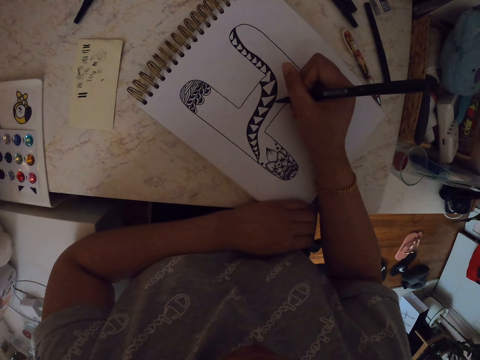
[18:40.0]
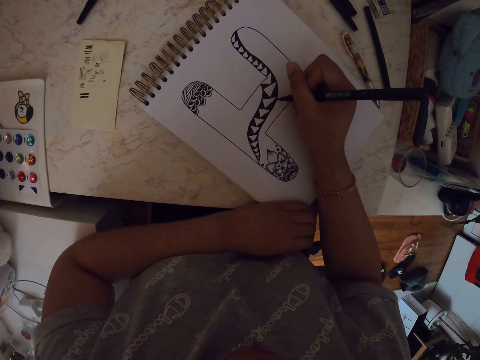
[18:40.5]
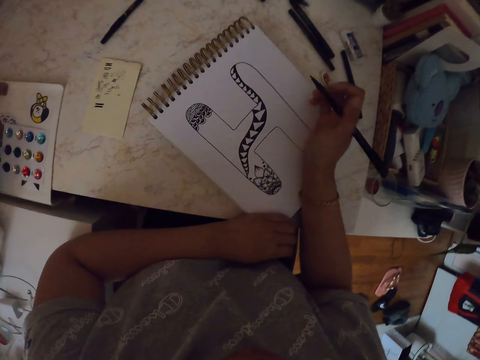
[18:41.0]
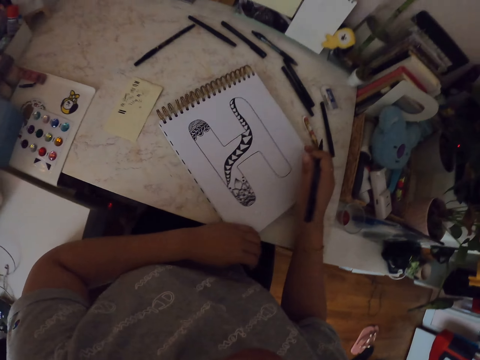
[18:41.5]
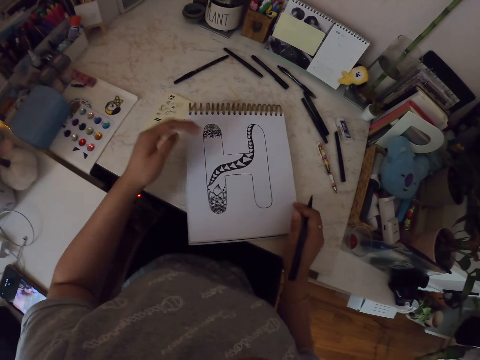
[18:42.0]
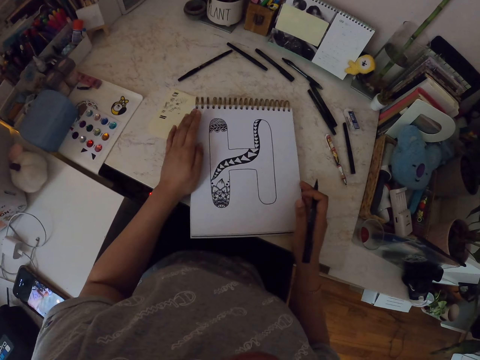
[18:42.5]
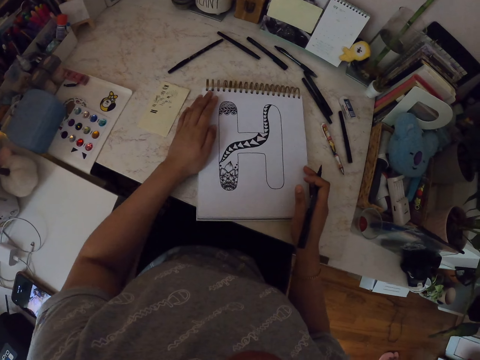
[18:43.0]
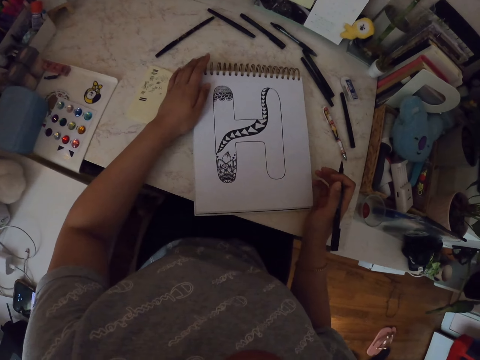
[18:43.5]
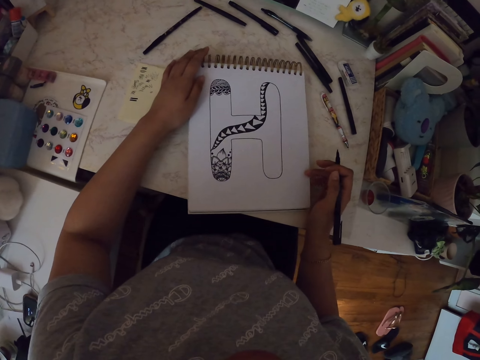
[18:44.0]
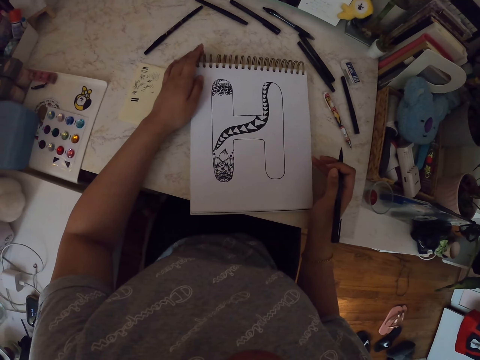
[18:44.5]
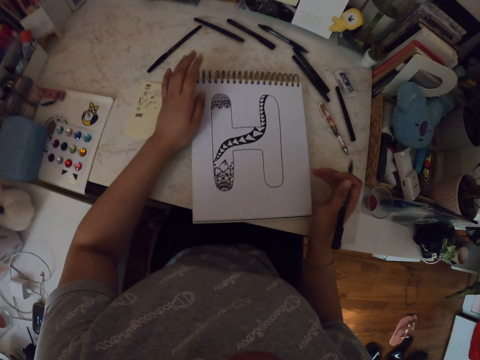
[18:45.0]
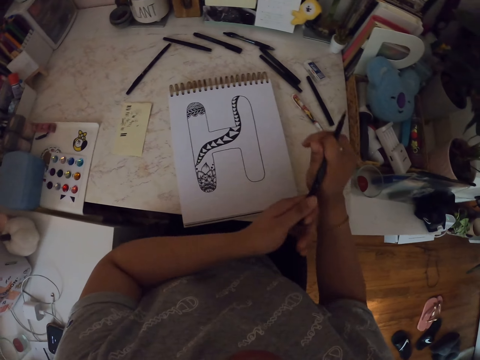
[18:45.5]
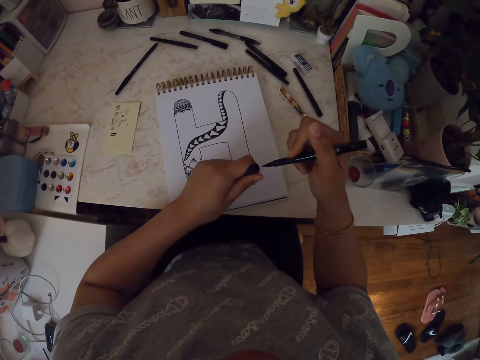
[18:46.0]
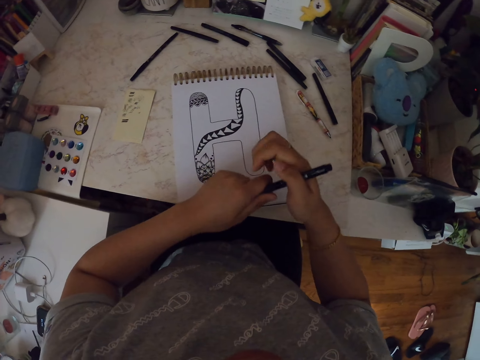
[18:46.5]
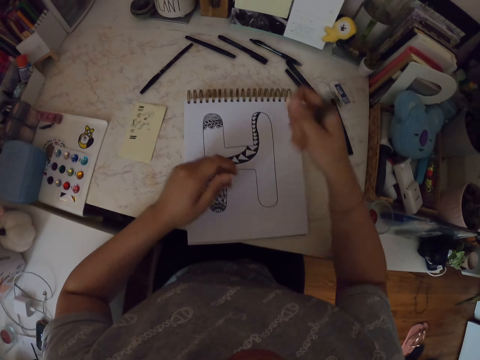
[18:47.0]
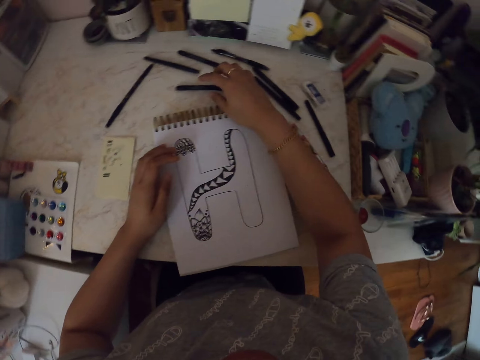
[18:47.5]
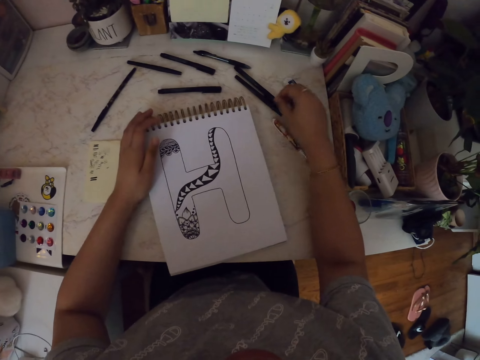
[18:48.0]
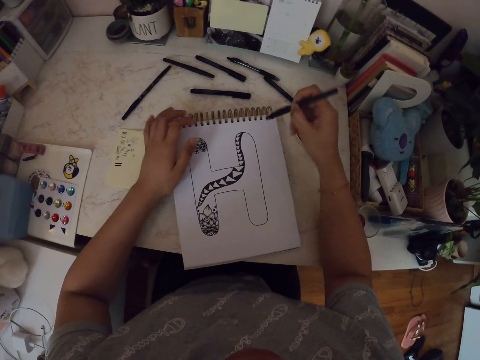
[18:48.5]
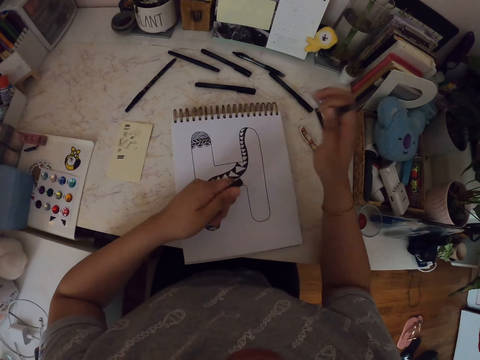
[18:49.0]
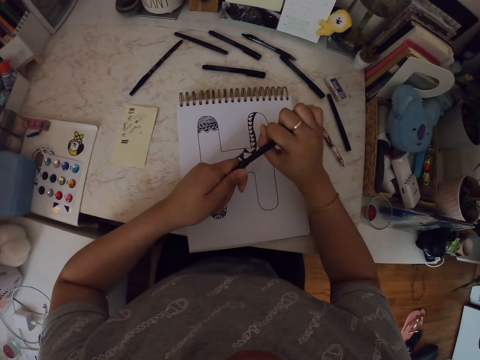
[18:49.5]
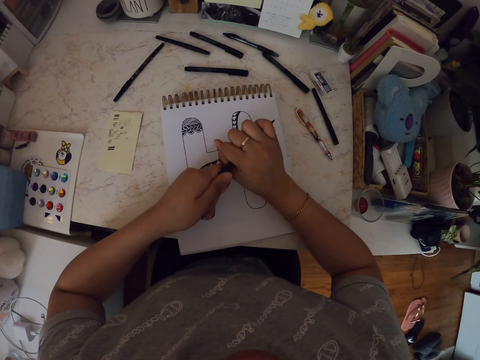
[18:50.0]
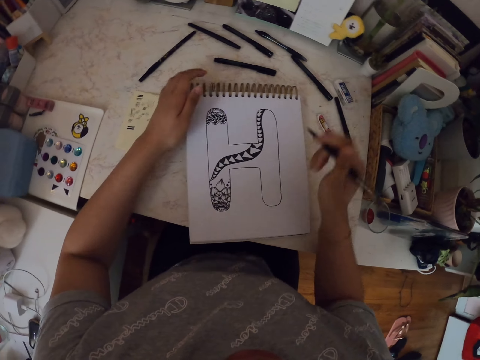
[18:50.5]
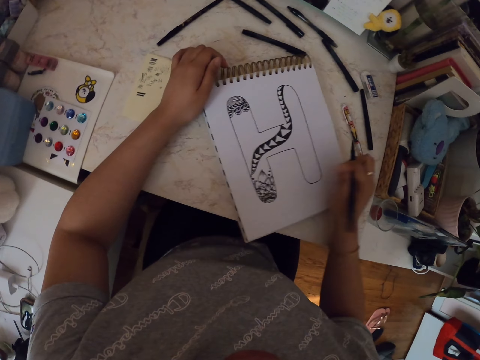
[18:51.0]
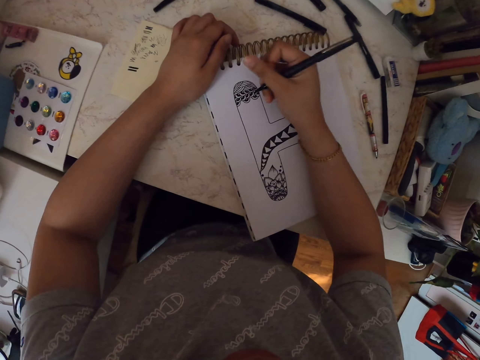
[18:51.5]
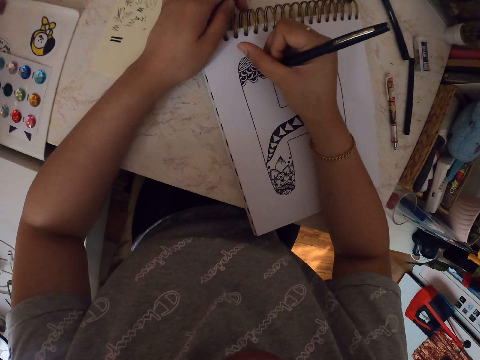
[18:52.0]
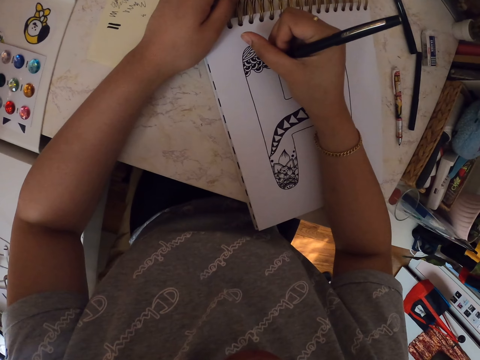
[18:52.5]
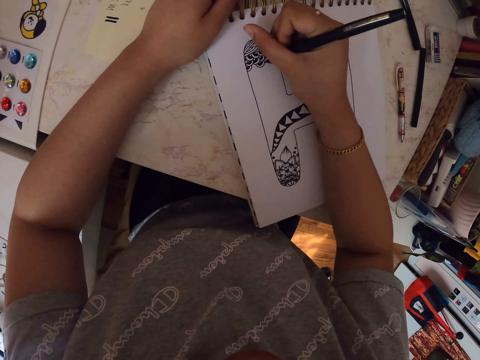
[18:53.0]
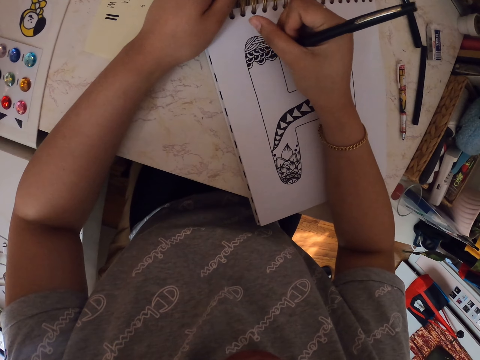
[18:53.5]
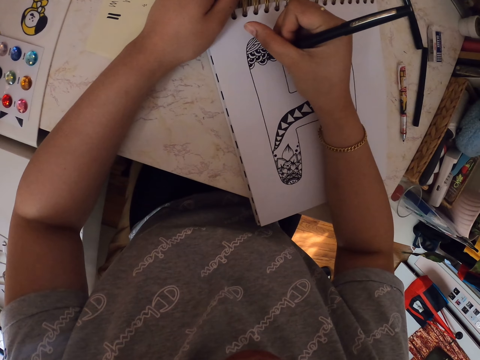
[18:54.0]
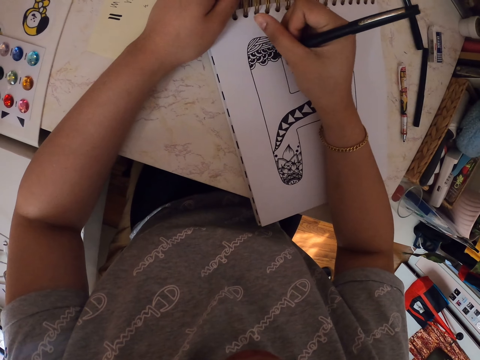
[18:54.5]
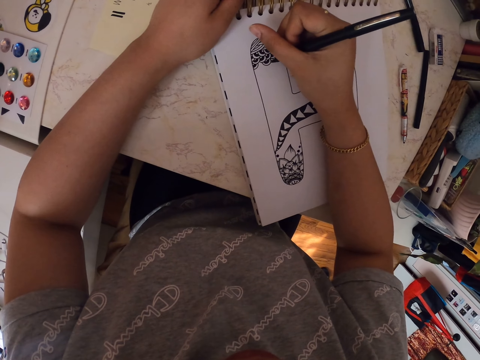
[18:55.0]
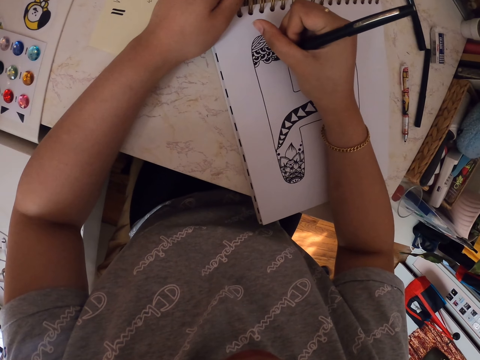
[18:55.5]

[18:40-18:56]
The camera wearer moves the book. They rotate the book. They align the drawing book. They remove the lid of the drawing pen. They return the lid of the drawing pen. They place the drawing pen in the table. They pick up the drawing pen from the table. They remove the lid of the drawing pen. They return the lid of the drawing pen. They turn the drawing book. They make a drawing on a paper with the pen.

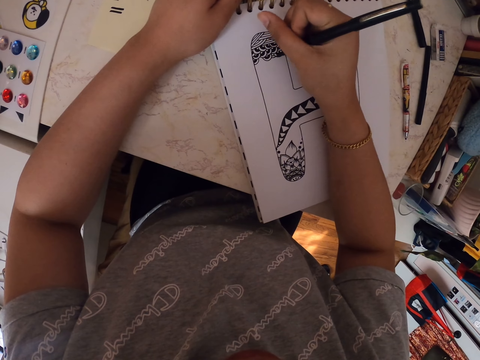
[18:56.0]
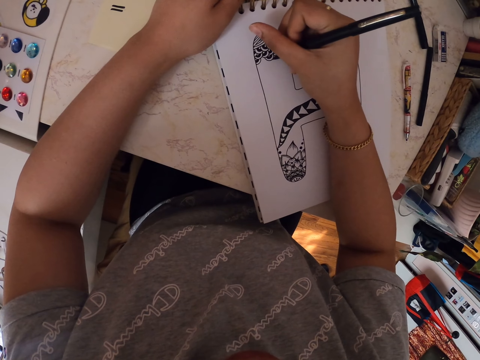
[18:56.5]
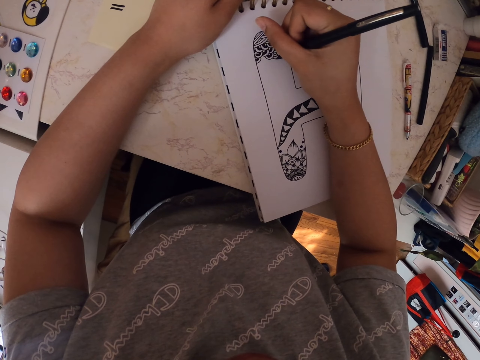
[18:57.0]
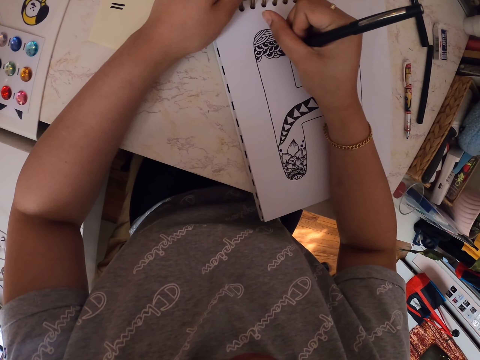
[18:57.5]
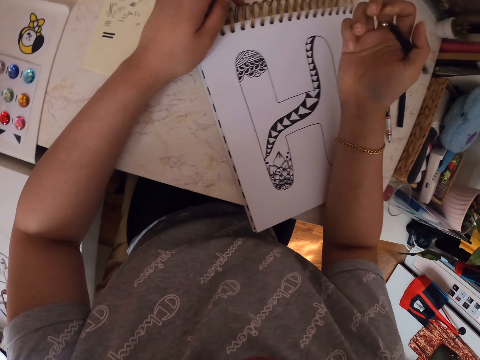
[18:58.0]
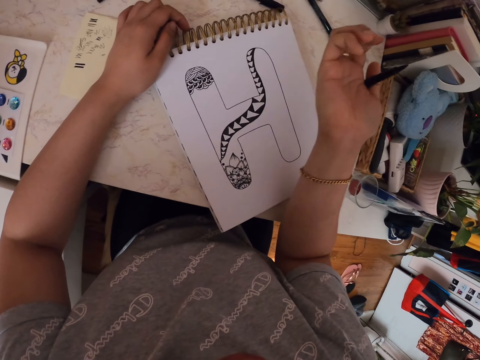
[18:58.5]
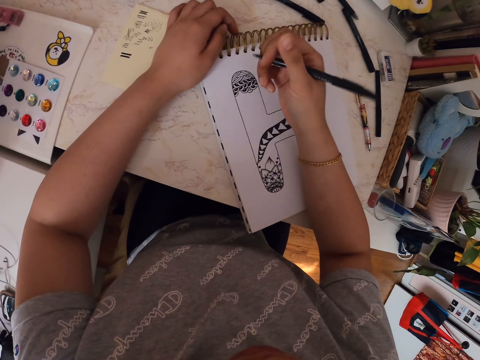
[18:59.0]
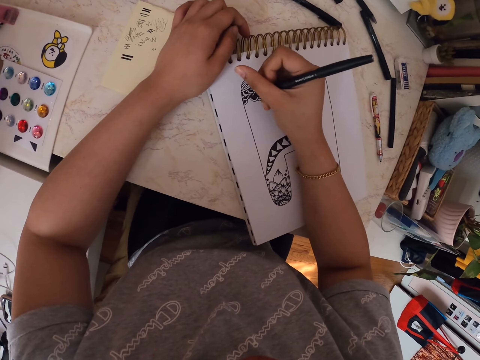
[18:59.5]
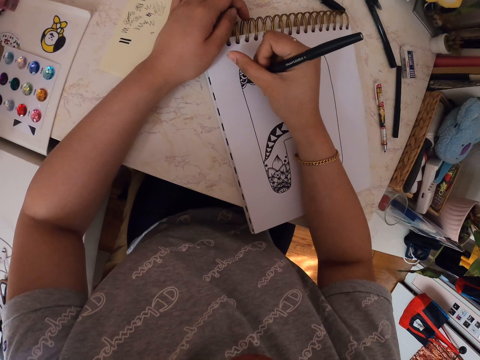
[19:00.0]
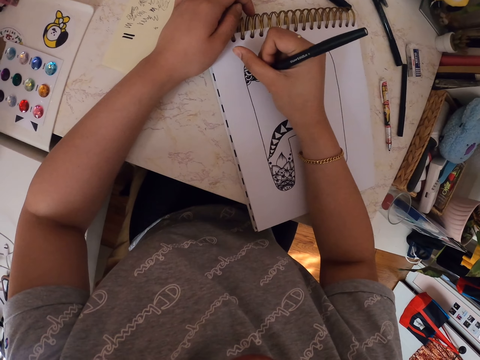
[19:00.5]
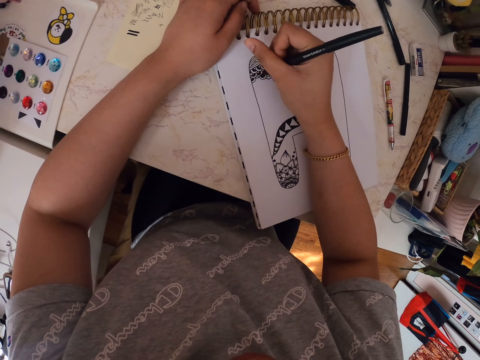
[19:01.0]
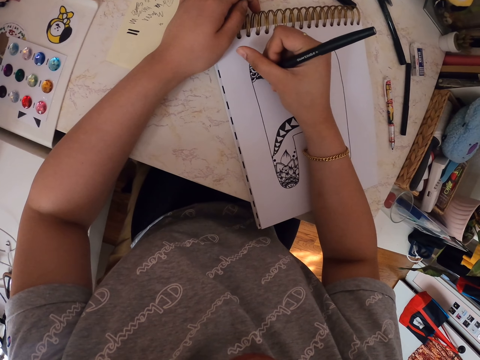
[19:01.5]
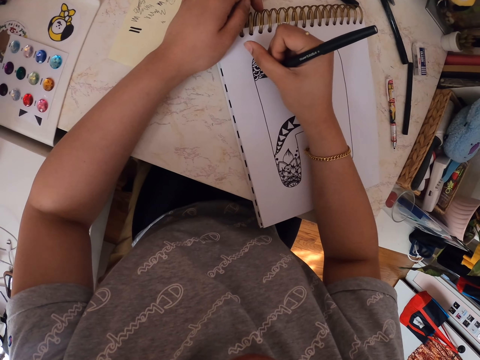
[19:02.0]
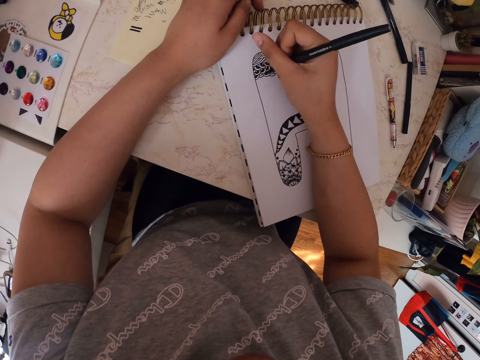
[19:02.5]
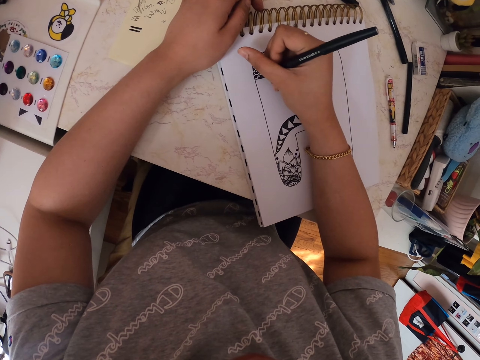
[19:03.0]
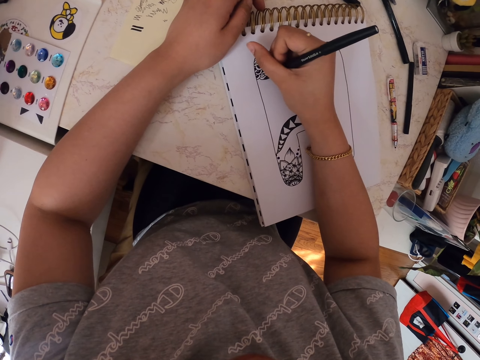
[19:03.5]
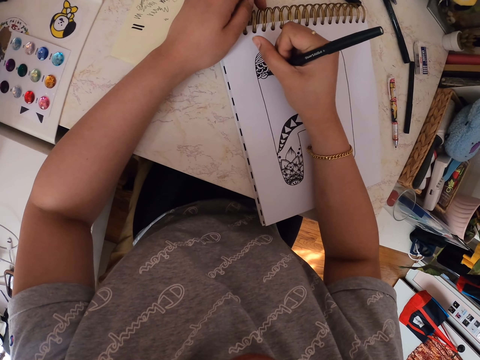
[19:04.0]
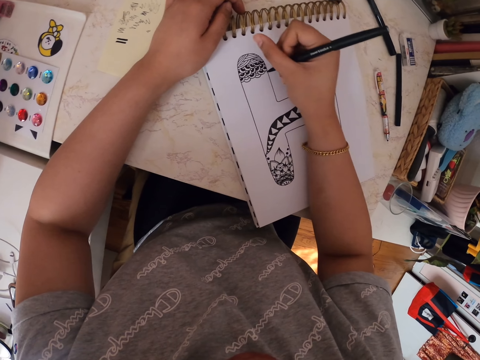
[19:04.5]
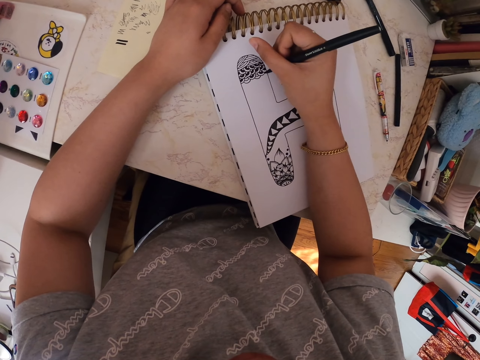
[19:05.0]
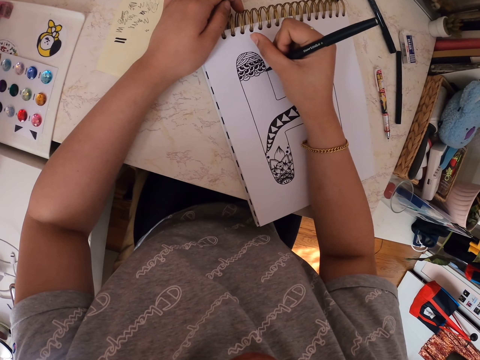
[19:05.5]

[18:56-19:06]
The camera wearer moves his hand. He makes a drawing on a paper with a pen.
